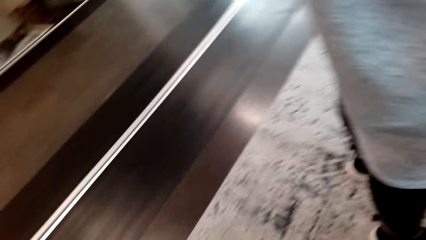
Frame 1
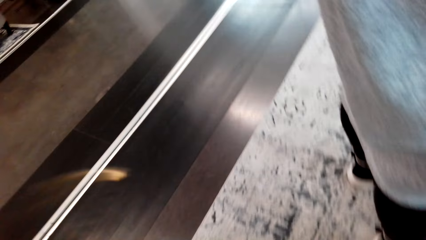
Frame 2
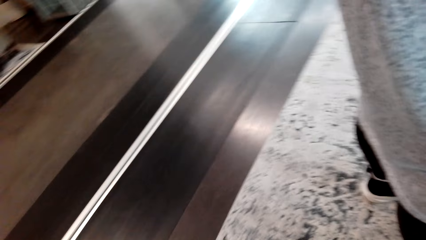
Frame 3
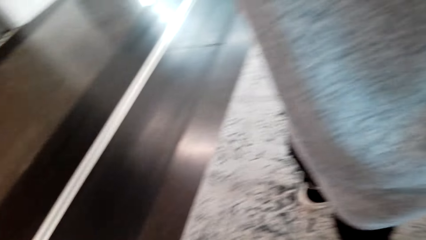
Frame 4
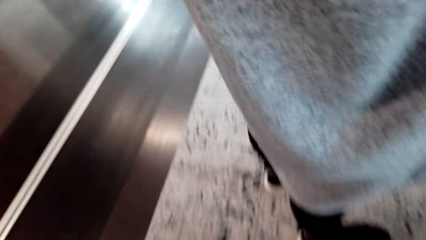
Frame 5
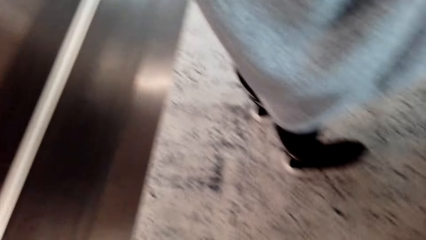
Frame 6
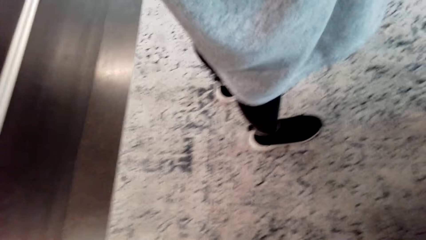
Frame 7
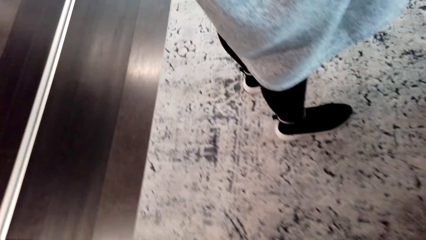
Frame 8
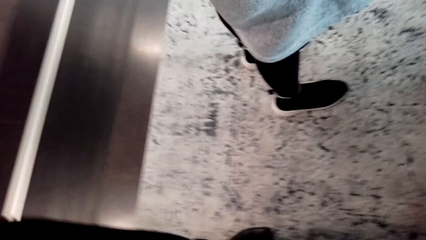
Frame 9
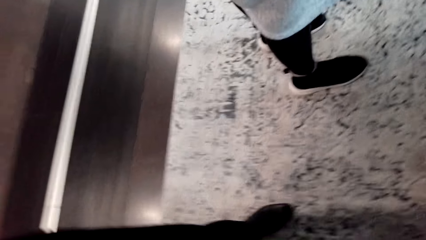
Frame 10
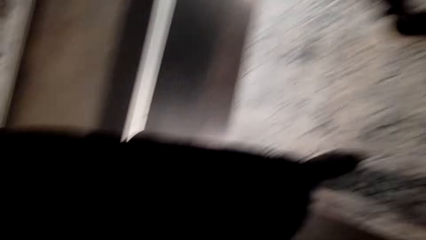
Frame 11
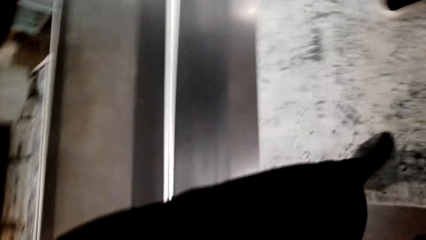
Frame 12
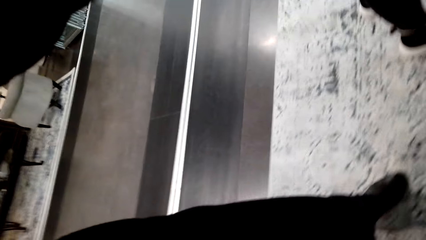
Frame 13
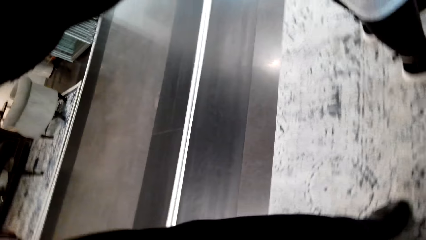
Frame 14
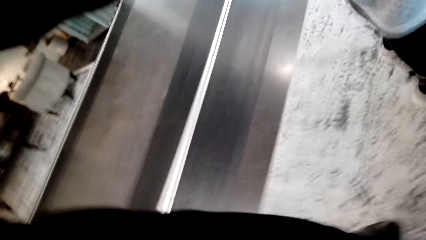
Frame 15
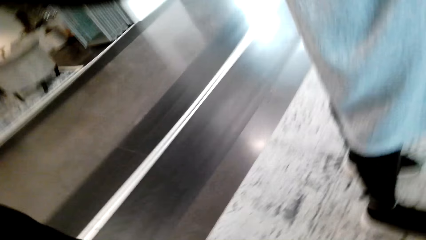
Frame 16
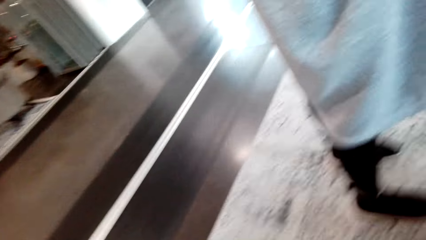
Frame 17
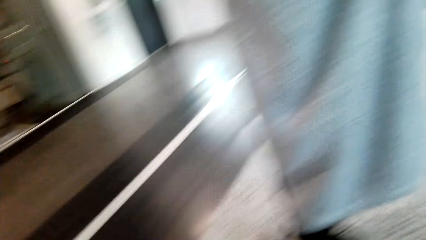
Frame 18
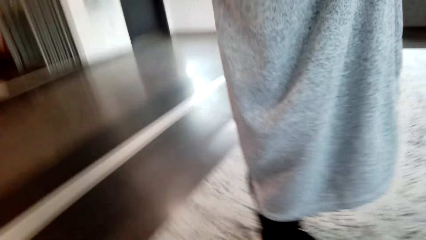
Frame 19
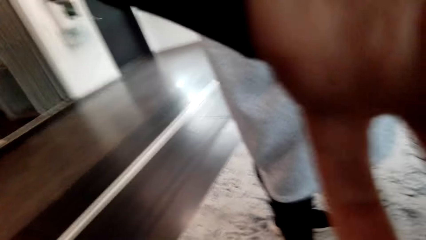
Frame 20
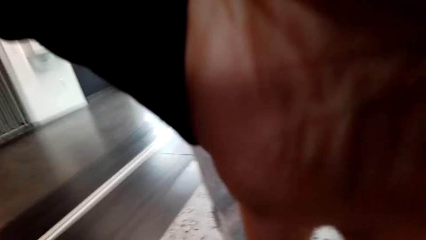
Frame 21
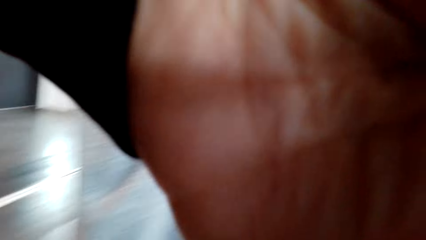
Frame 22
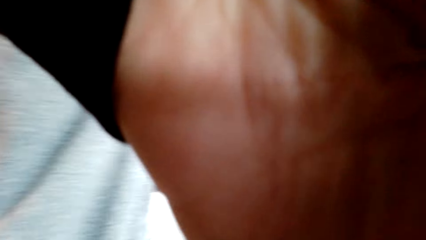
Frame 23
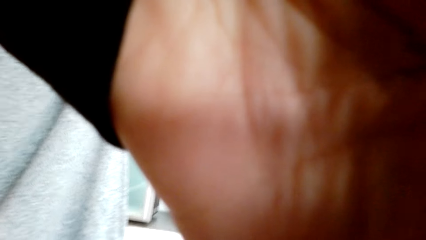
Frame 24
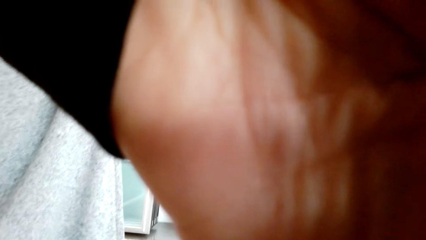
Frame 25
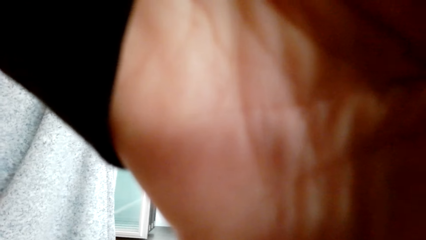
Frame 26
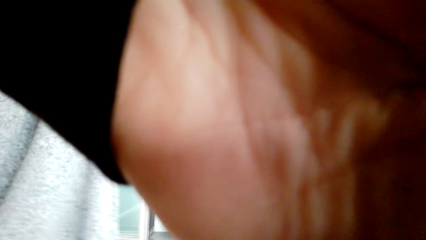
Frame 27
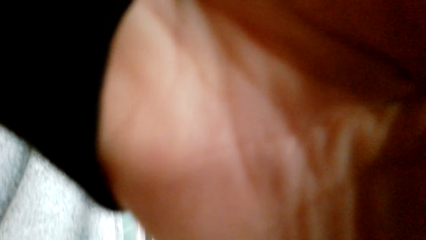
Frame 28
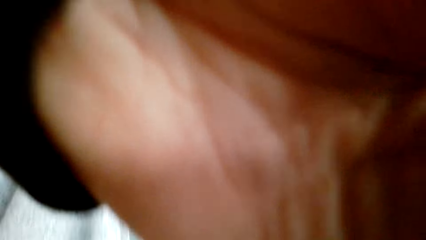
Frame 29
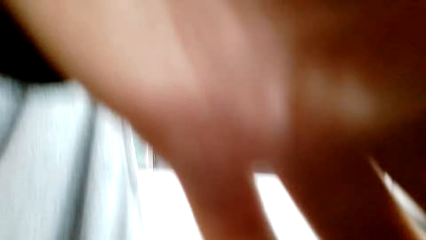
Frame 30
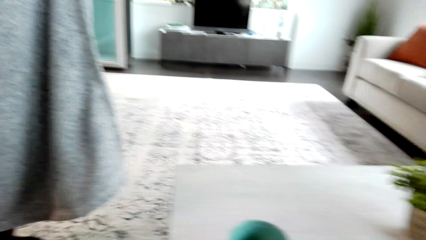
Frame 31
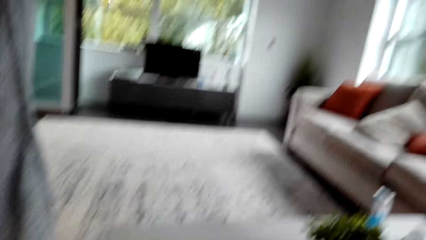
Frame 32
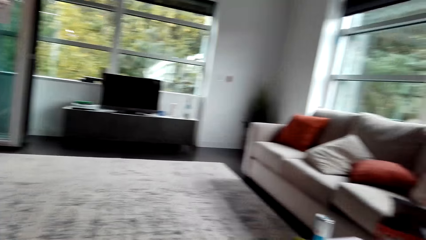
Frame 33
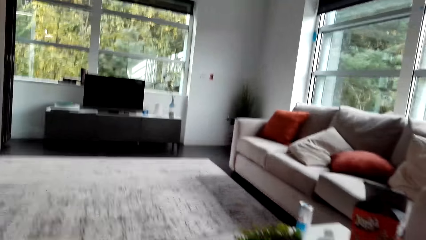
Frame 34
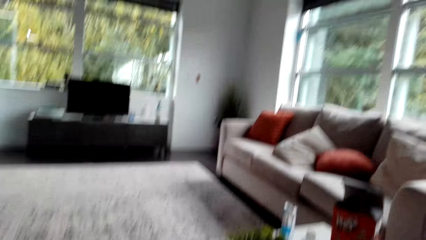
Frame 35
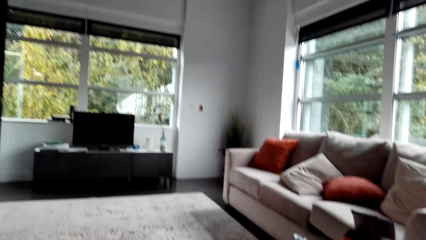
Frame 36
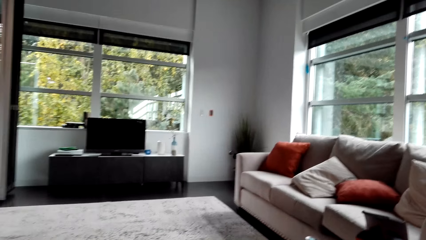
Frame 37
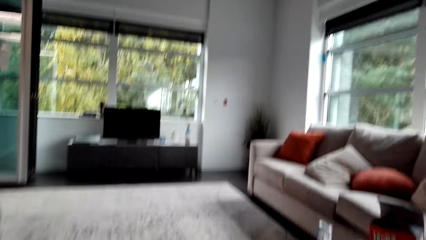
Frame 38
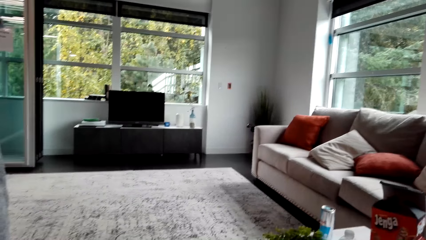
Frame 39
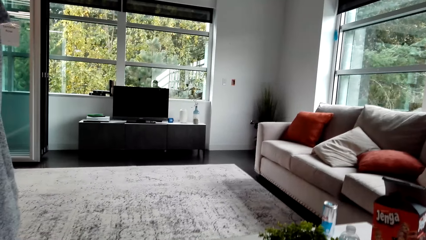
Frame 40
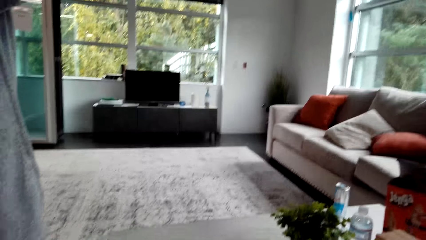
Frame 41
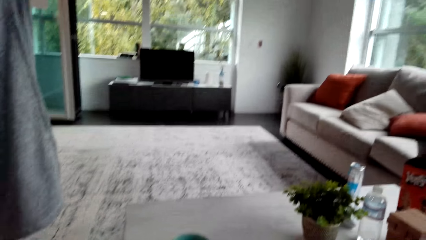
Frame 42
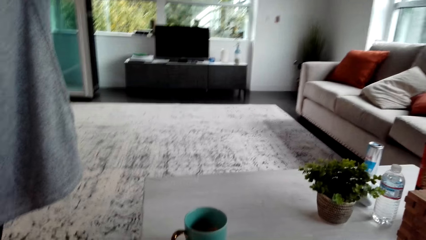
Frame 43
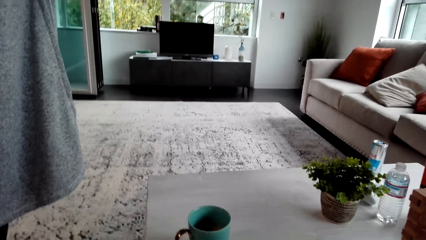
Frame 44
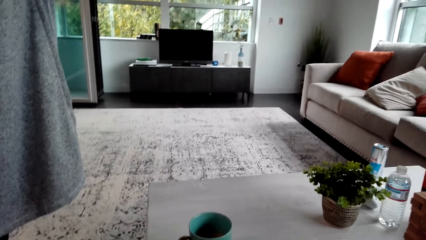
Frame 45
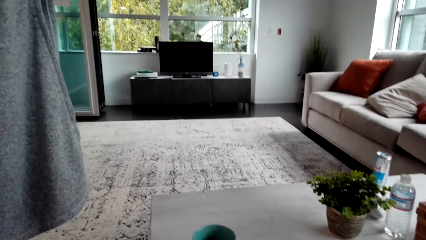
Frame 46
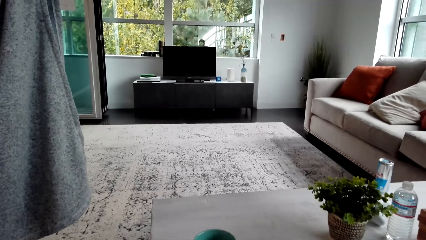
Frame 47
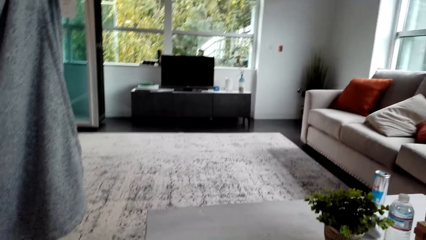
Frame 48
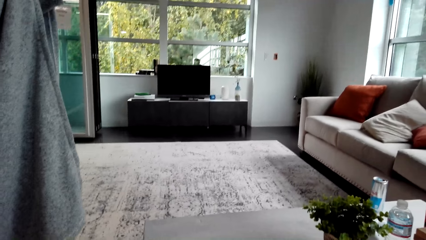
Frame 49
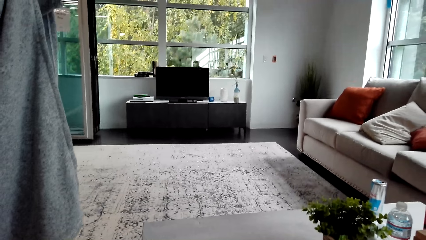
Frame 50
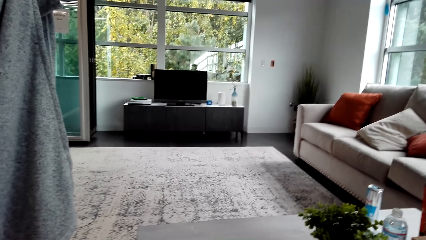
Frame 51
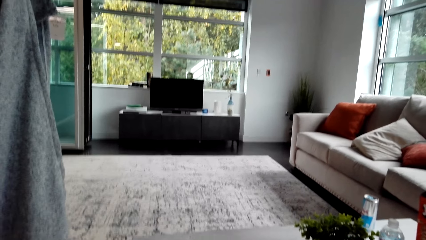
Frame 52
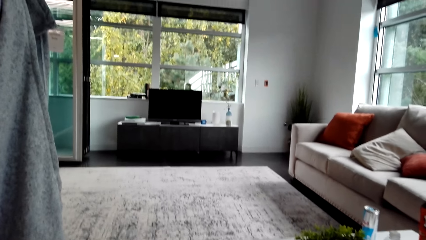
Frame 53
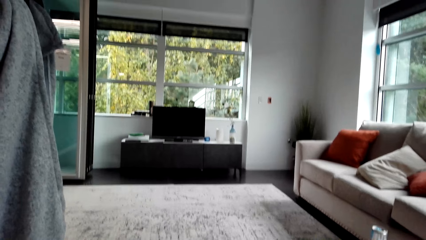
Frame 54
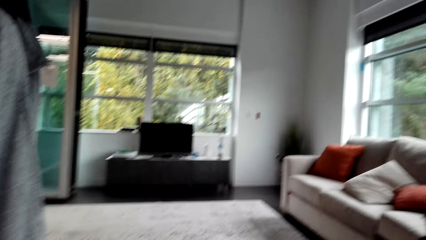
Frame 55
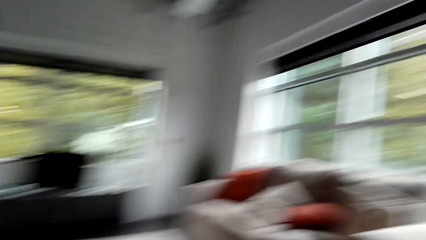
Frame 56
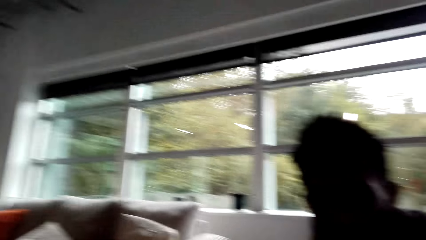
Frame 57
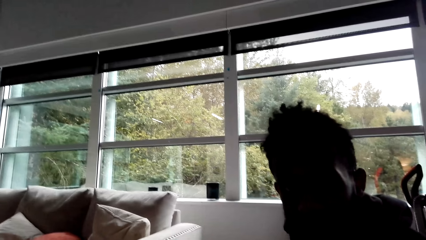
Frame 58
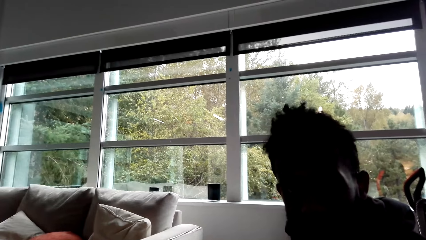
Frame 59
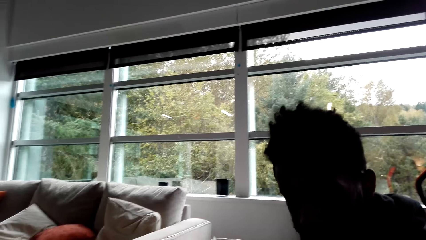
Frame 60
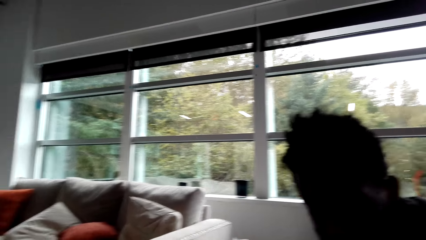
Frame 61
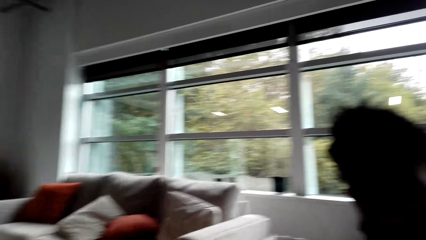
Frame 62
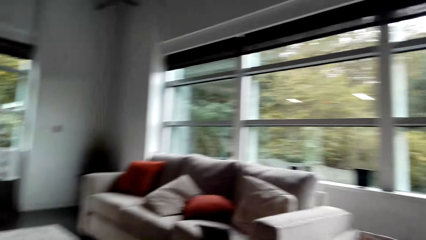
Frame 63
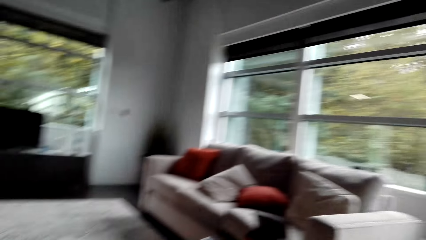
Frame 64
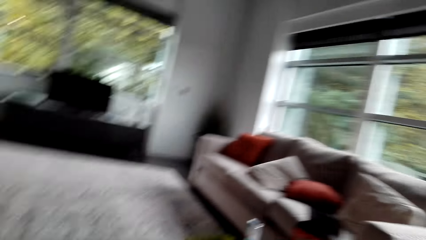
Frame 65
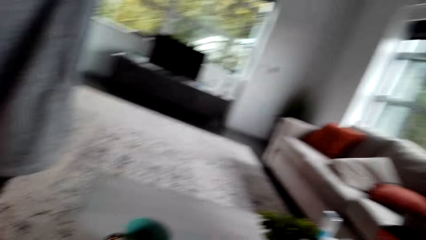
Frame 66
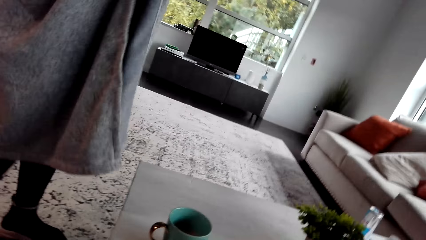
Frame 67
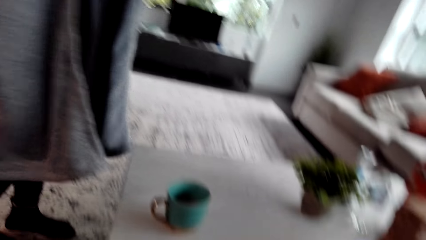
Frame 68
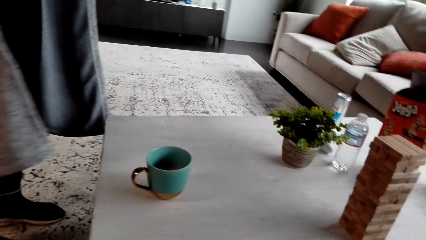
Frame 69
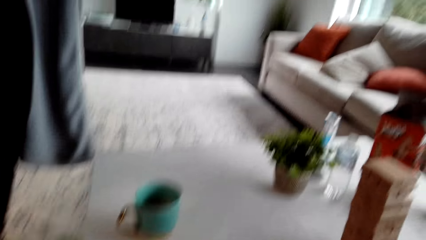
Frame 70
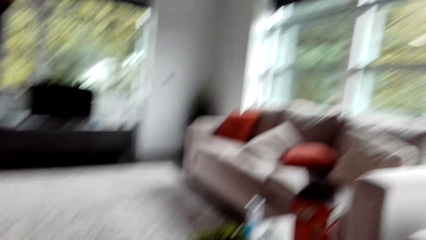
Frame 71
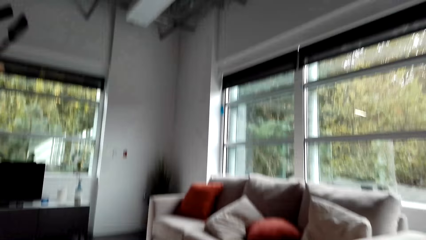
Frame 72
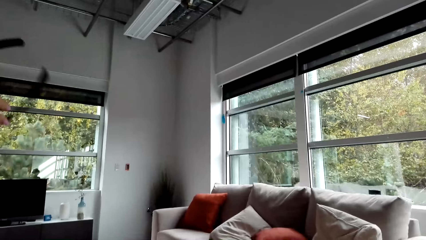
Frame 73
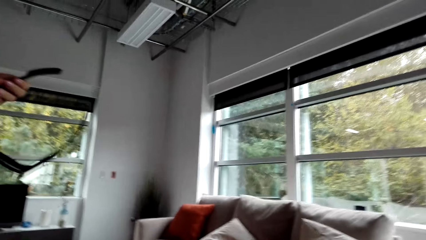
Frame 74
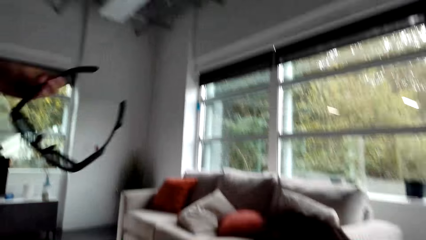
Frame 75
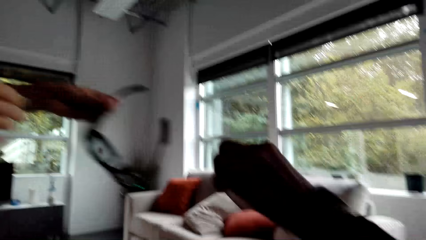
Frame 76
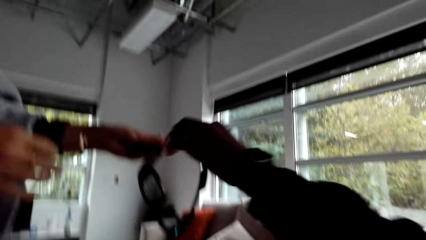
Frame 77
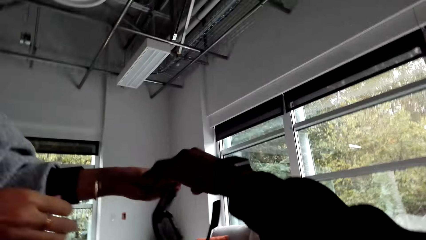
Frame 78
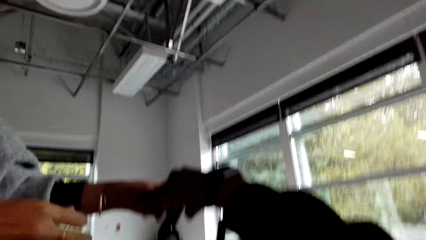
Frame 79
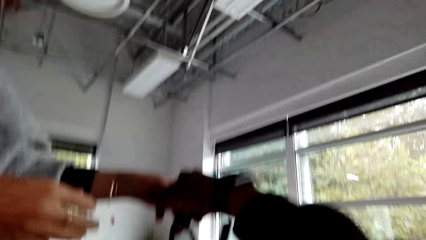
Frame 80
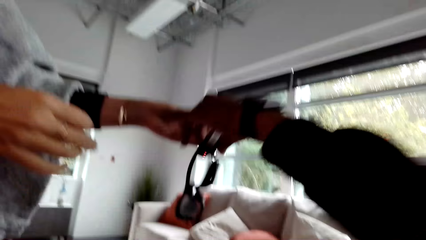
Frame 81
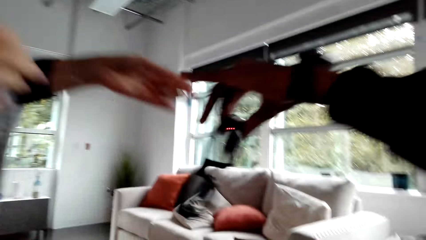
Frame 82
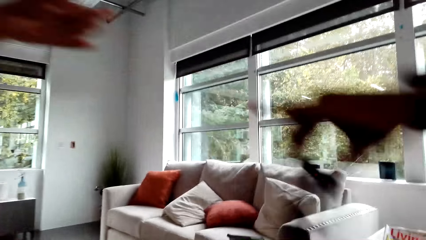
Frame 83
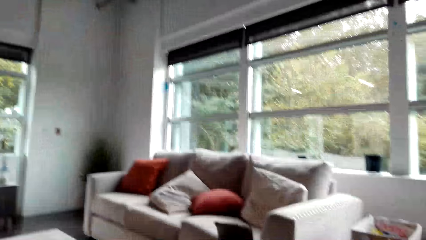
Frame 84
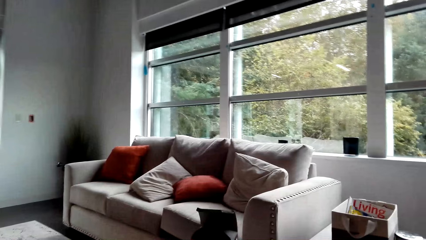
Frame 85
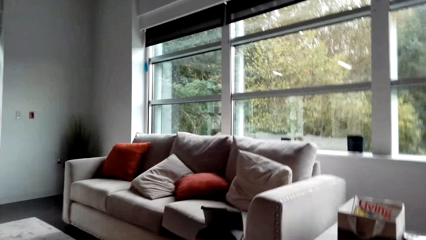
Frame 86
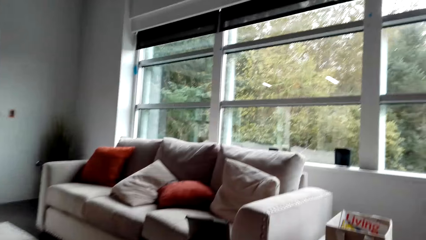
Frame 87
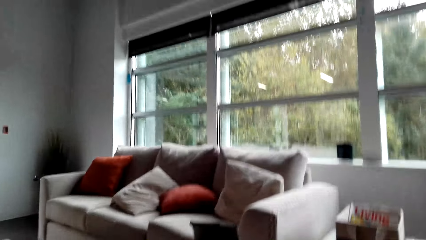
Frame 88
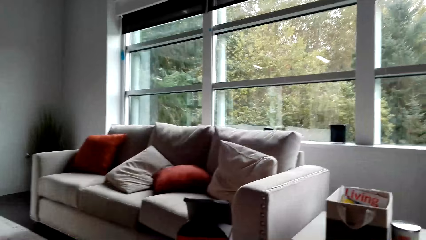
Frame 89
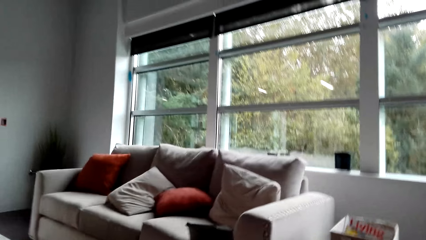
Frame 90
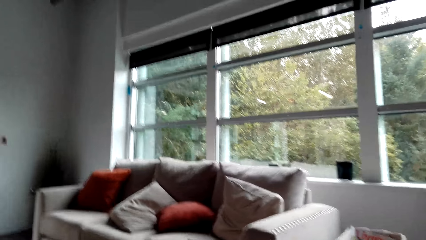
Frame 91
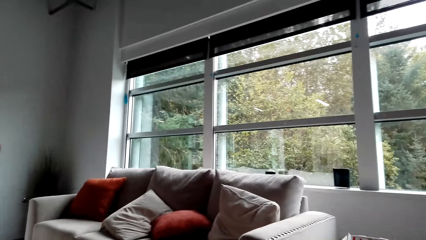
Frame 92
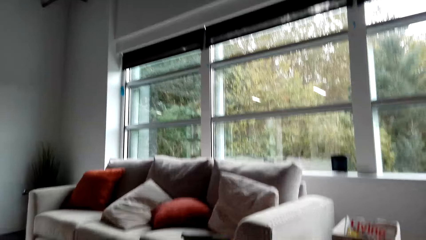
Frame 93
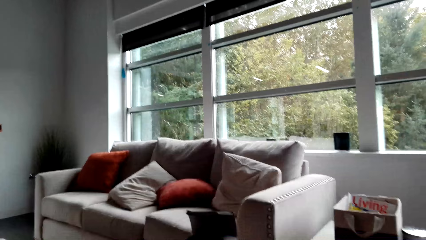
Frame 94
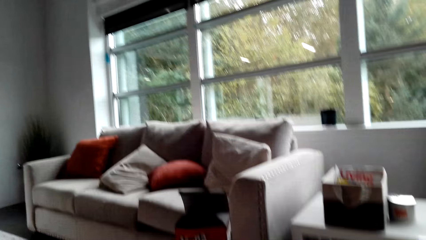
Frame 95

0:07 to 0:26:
The camera wearer looks around. A lady gives a man the glasses. The camera wearer looks around.
